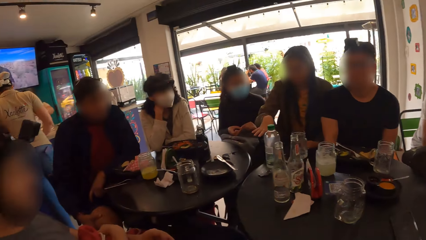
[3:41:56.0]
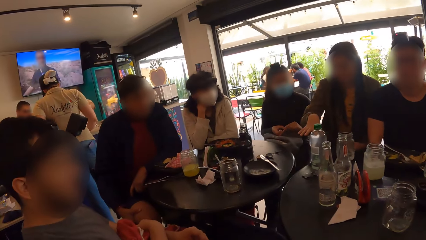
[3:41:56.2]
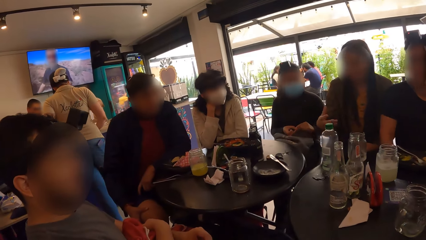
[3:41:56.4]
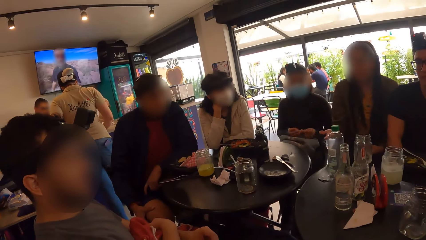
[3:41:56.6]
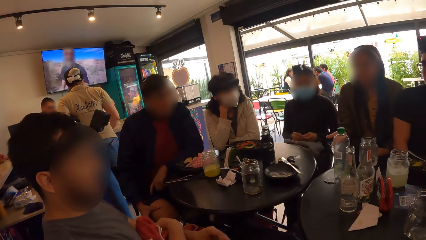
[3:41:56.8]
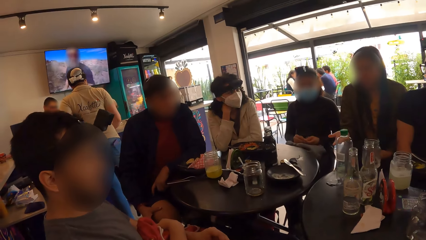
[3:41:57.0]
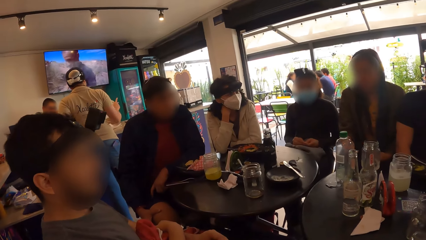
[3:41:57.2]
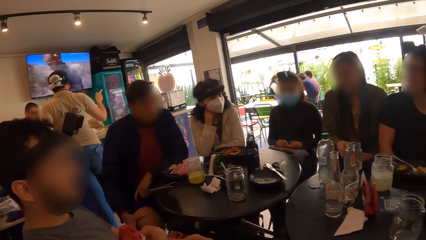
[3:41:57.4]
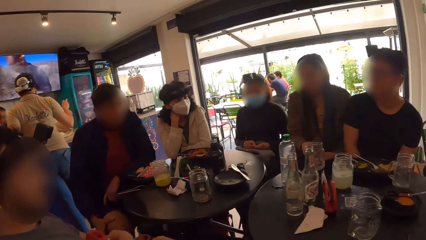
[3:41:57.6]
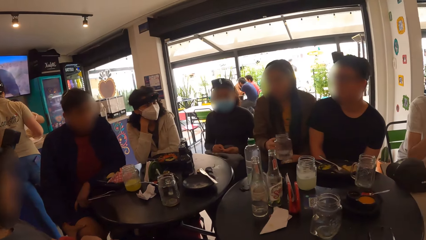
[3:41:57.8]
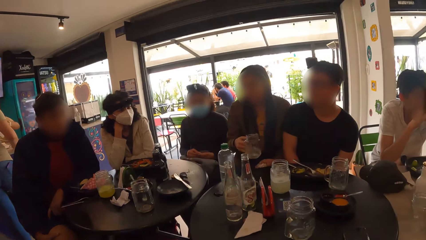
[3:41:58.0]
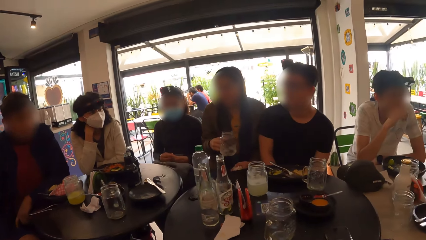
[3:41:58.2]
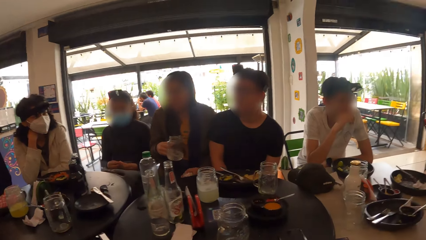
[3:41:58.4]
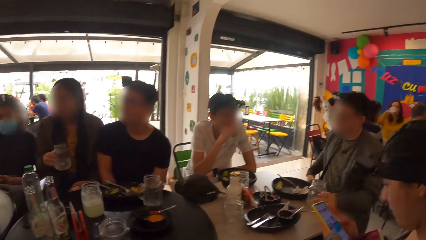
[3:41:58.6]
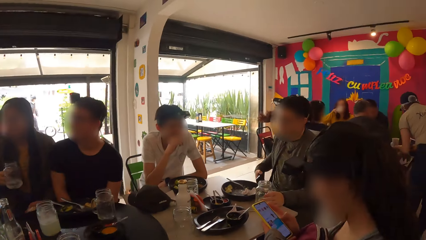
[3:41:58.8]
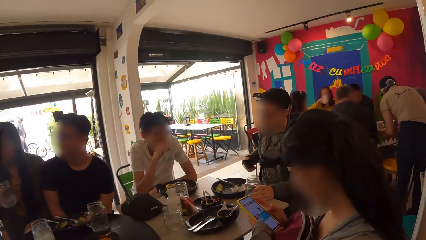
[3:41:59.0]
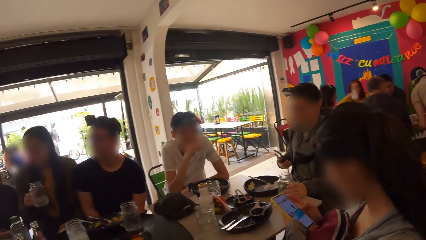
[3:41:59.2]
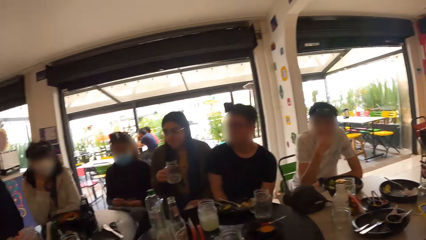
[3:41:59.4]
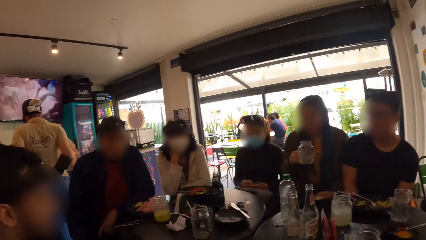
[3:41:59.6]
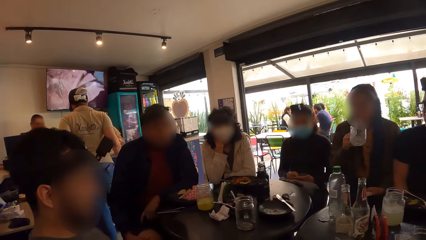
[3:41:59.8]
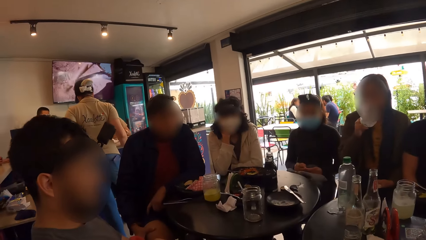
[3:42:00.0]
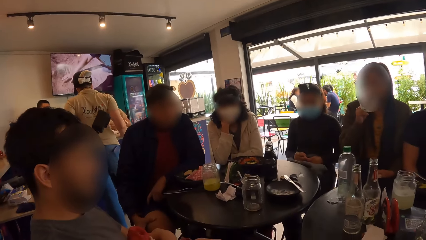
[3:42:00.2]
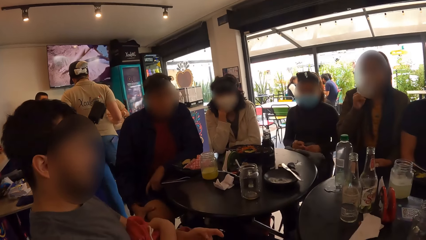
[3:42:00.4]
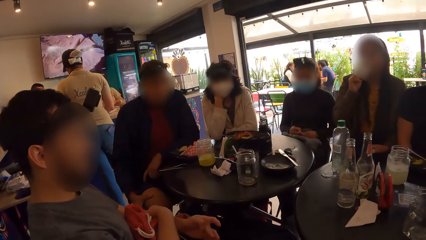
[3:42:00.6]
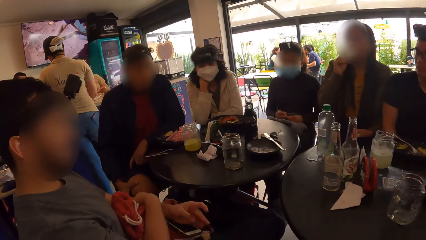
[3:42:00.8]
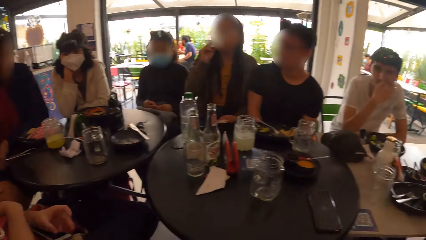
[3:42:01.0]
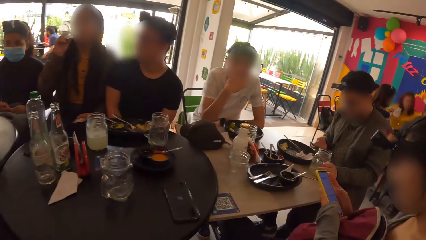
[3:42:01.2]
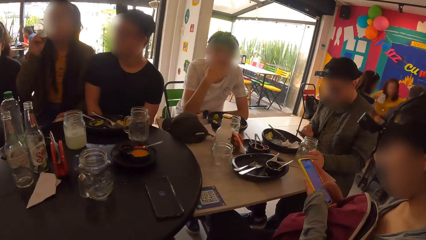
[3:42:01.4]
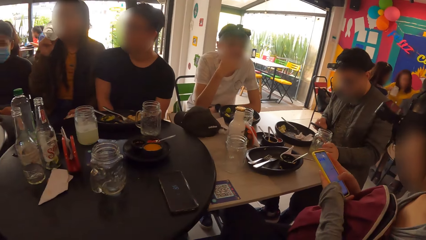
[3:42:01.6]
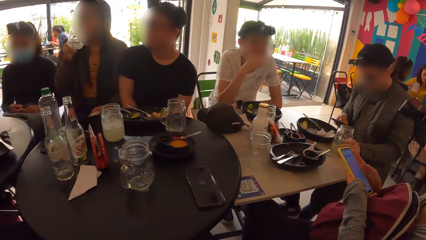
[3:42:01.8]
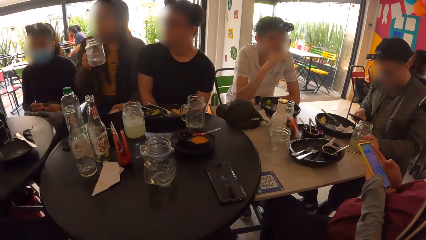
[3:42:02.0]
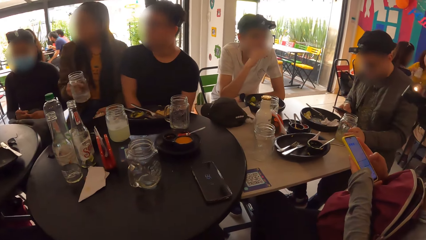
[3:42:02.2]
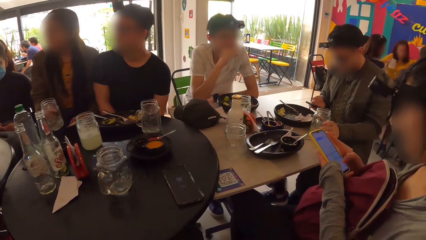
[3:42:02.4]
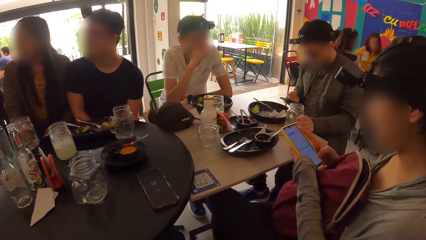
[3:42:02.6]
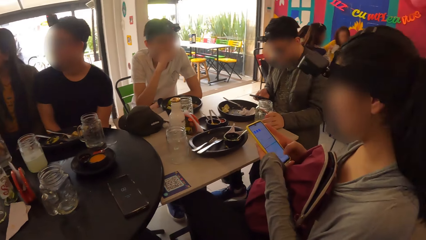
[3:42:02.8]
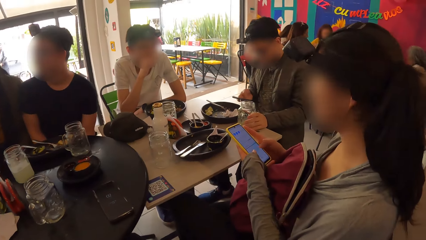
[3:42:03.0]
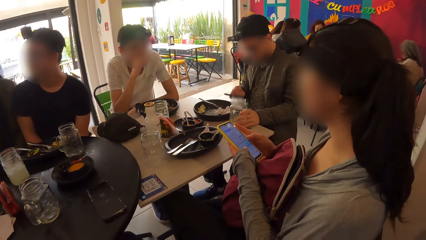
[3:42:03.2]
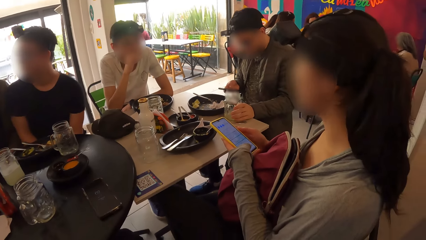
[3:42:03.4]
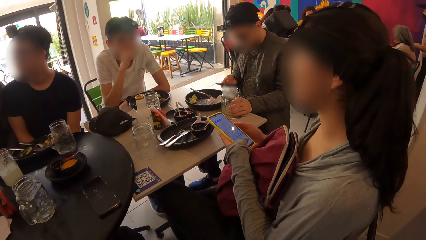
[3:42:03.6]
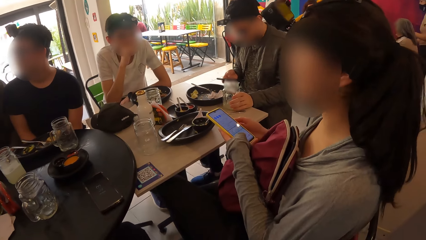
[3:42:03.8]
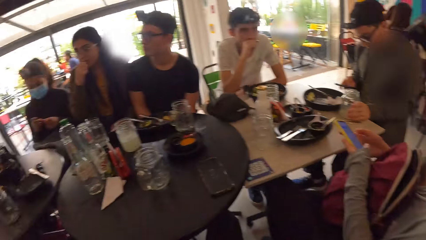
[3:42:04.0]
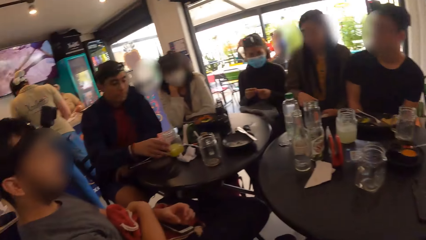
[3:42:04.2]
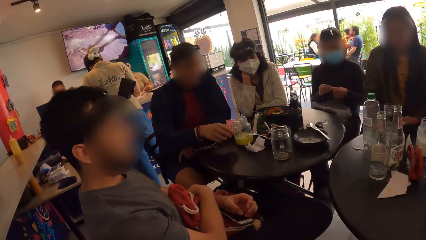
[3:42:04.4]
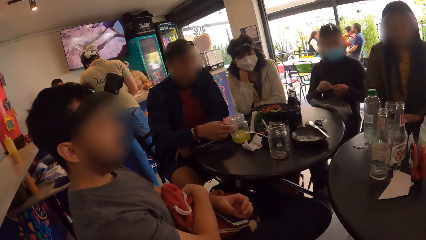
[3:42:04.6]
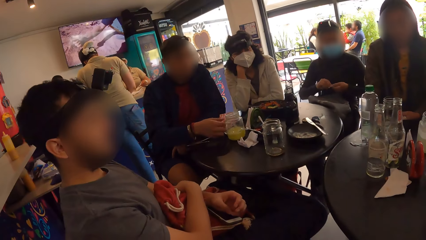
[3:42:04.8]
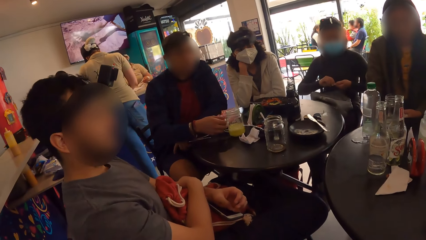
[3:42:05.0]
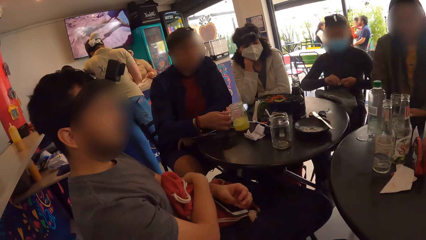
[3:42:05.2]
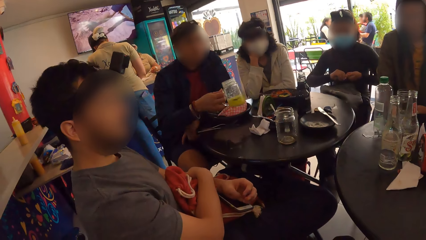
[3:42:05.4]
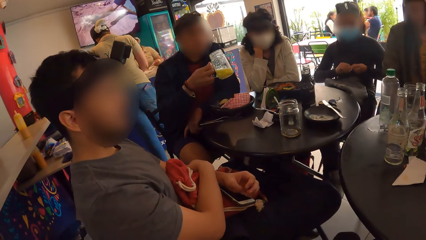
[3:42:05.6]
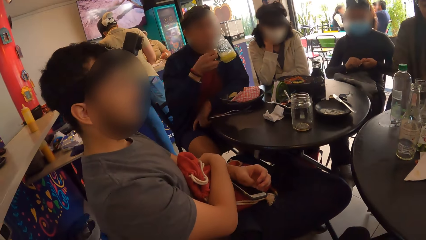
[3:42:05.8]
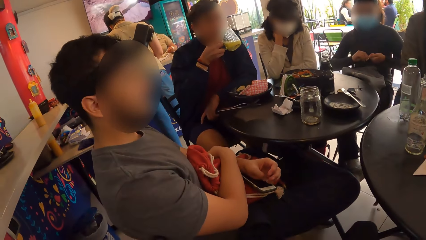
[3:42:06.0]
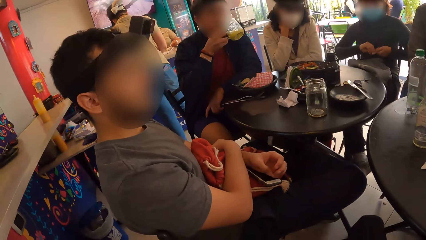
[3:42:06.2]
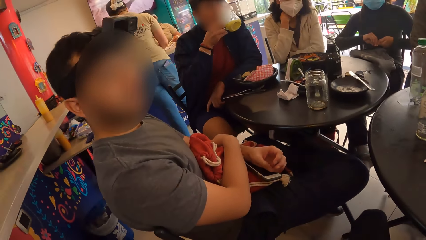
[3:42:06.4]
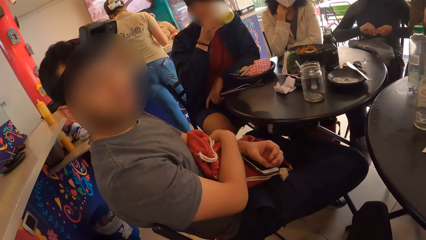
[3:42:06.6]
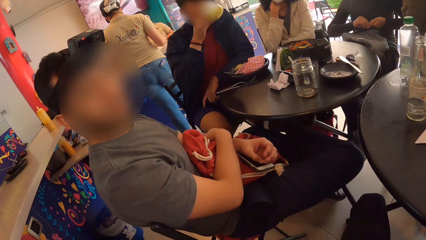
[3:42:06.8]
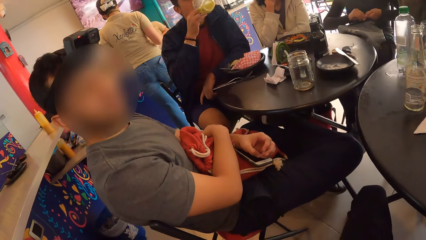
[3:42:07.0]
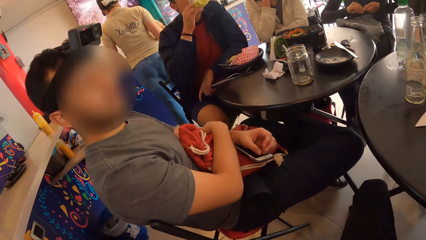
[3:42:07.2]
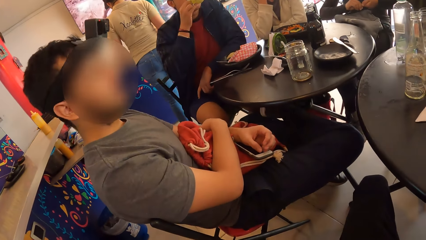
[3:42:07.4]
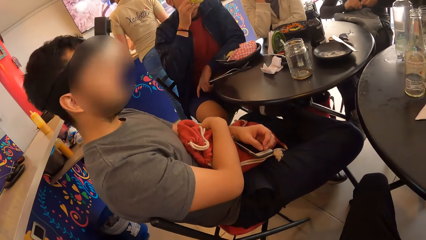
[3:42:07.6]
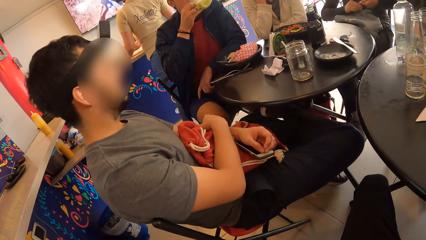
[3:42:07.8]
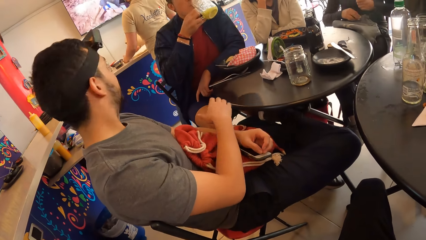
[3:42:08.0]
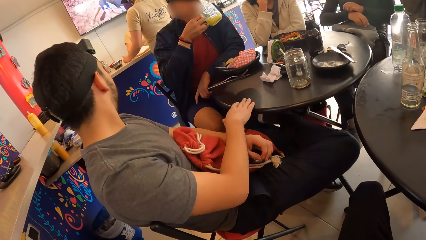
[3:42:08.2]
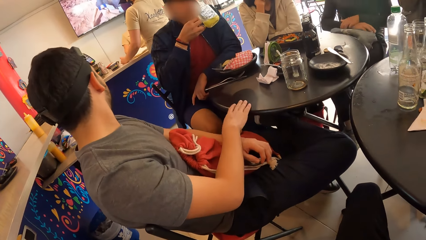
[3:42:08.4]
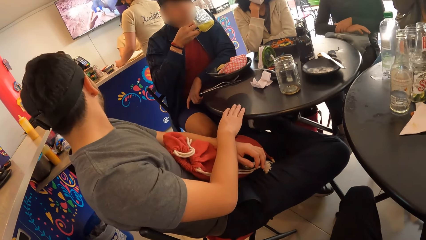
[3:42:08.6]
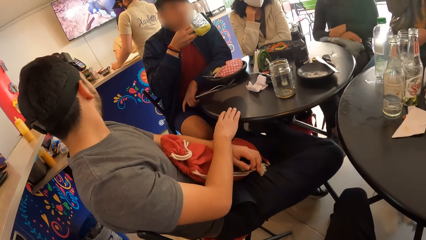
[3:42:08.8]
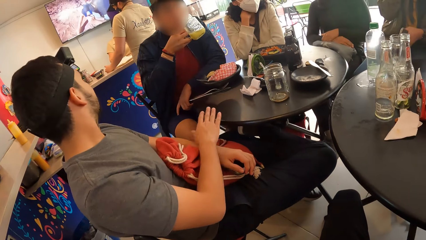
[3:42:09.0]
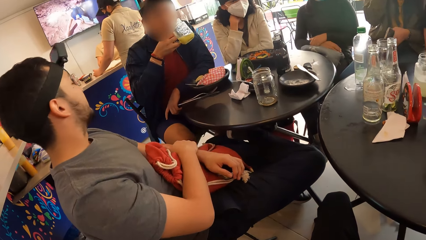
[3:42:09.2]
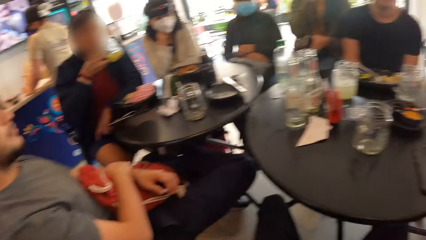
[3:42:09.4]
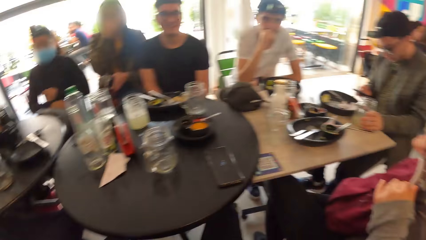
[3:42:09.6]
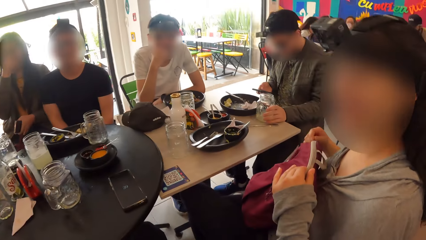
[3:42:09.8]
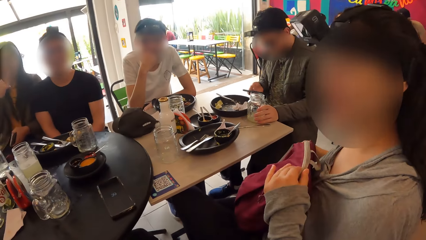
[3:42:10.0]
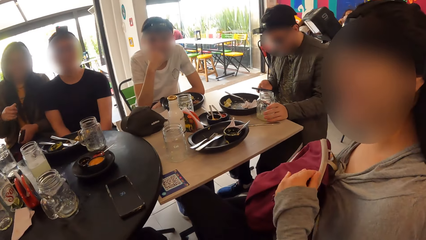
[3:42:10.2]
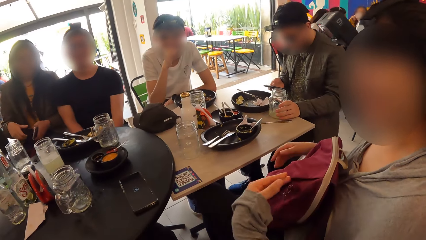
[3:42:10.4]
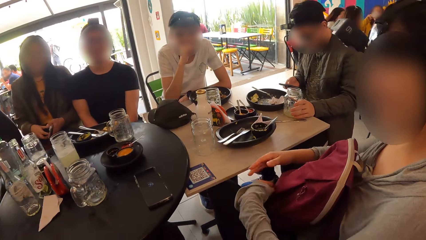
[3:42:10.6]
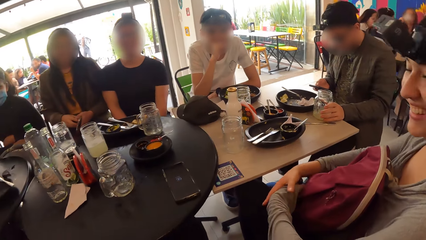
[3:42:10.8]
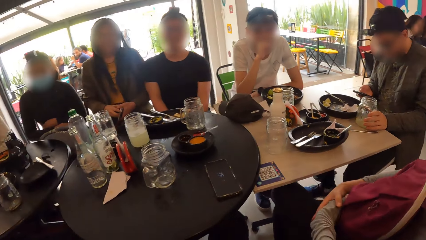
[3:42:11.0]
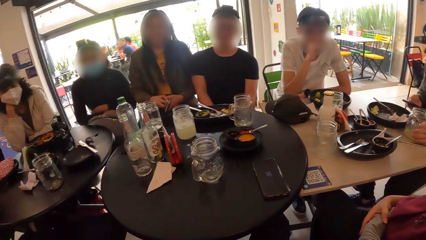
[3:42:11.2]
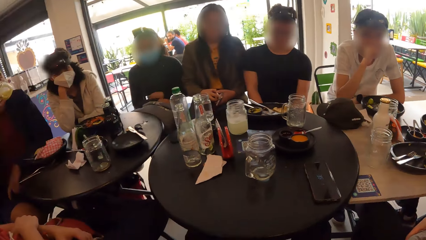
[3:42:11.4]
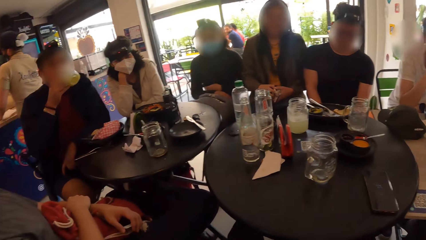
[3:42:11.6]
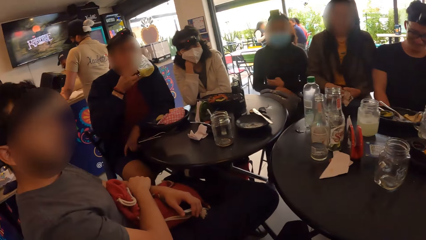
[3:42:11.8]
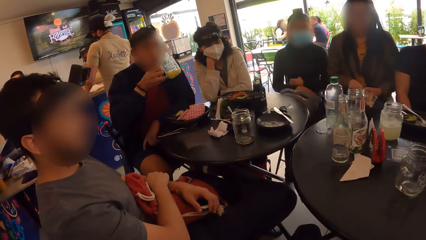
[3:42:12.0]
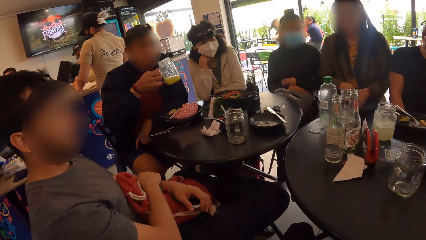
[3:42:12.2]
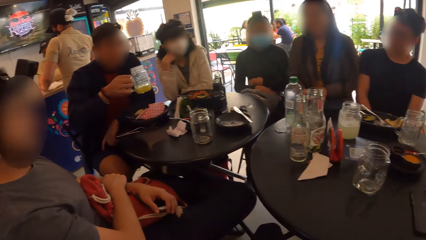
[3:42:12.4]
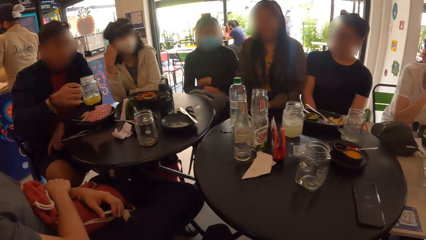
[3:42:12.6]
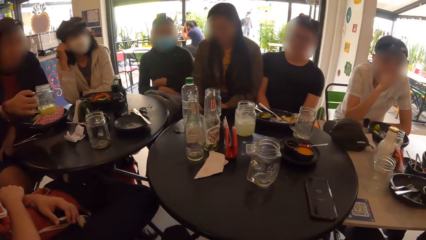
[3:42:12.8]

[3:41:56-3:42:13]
The woman picks the jar of beer from the table with her right hand. The woman shakes the jar of beer with her right hand. The woman drinks from the jar of beer with her right hand. Another woman operates the phone with both hands. A man operates a phone with his right hand. The first woman drops the jar of beer on the table with her right hand. Another man picks the jar of juice from the table with his right hand. The other man drinks from the jar of juice with his right hand. The other woman interacts with the camera wearer.
